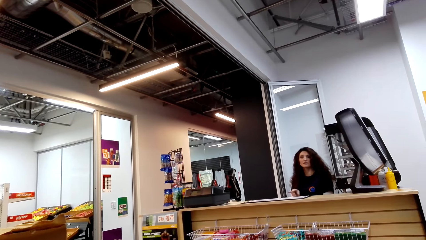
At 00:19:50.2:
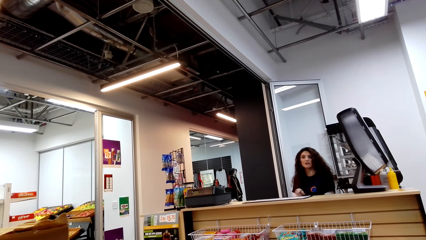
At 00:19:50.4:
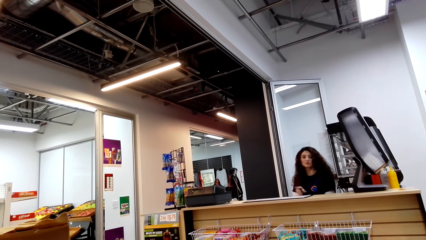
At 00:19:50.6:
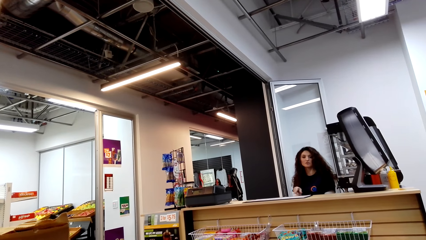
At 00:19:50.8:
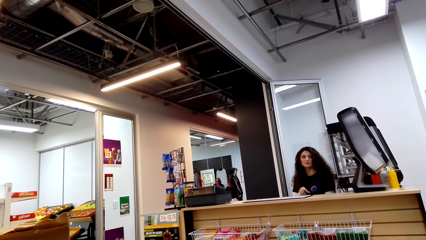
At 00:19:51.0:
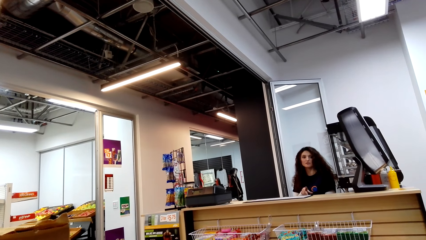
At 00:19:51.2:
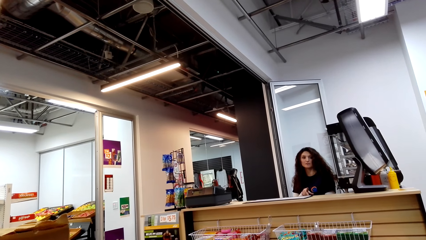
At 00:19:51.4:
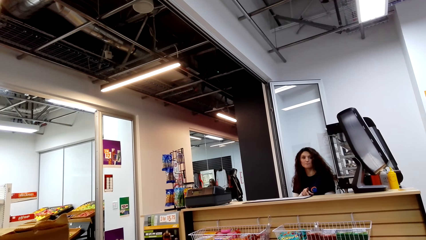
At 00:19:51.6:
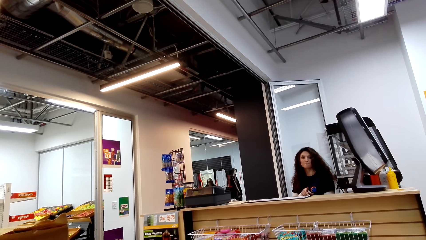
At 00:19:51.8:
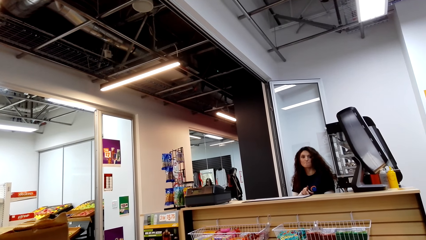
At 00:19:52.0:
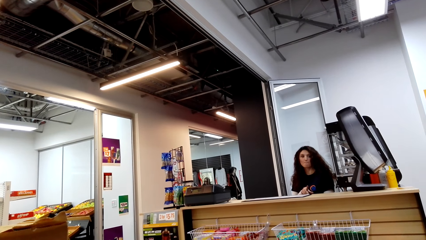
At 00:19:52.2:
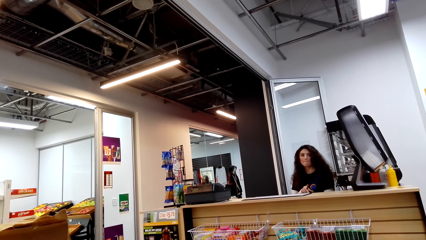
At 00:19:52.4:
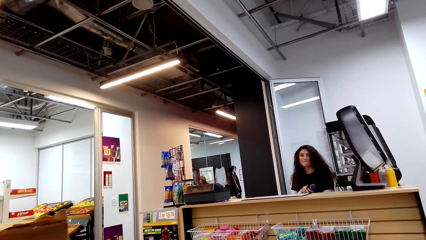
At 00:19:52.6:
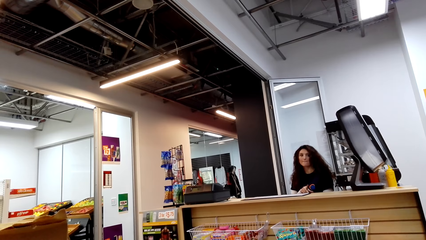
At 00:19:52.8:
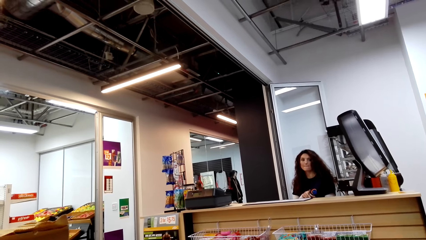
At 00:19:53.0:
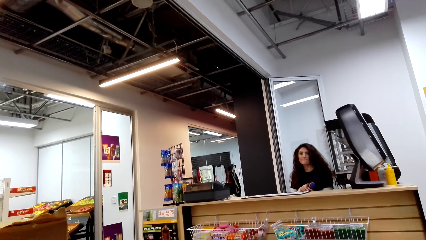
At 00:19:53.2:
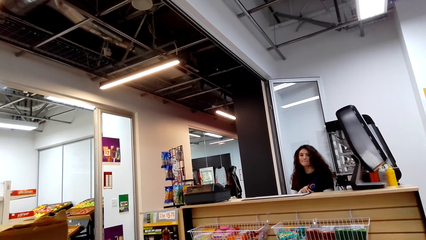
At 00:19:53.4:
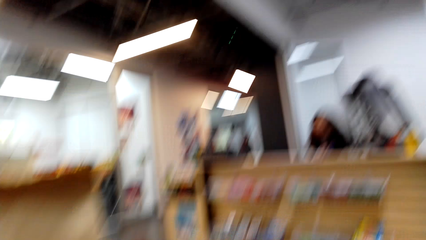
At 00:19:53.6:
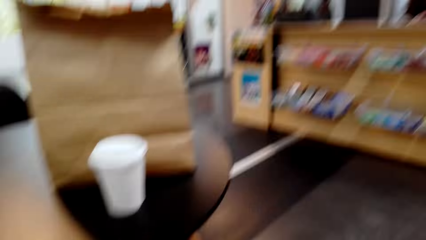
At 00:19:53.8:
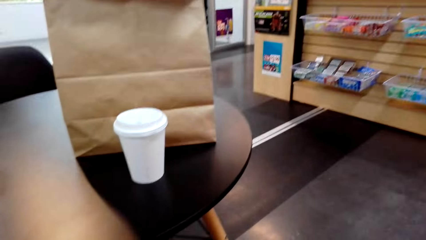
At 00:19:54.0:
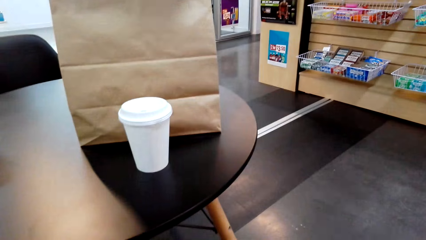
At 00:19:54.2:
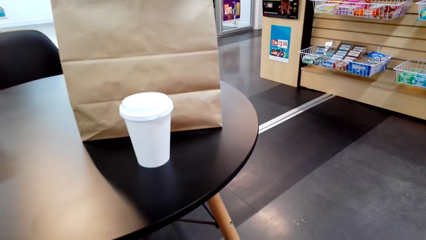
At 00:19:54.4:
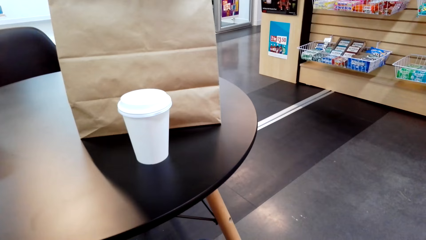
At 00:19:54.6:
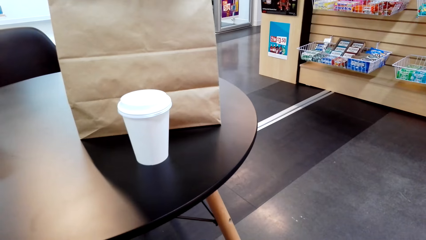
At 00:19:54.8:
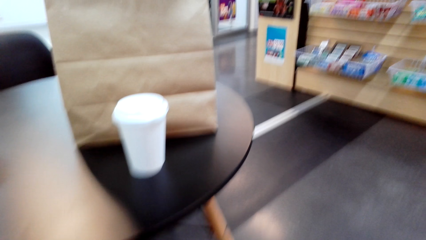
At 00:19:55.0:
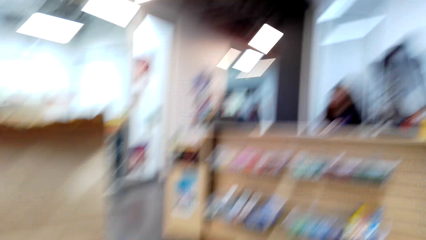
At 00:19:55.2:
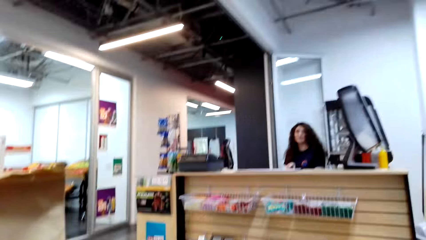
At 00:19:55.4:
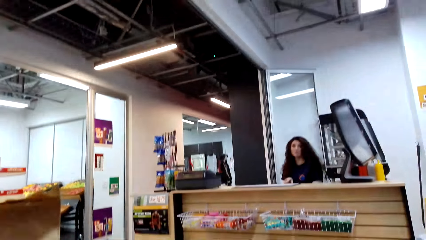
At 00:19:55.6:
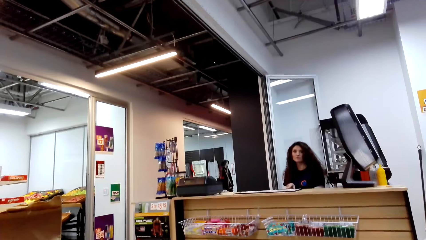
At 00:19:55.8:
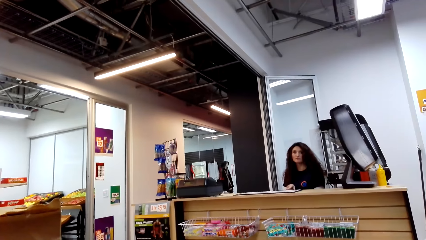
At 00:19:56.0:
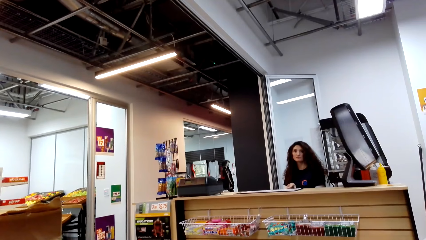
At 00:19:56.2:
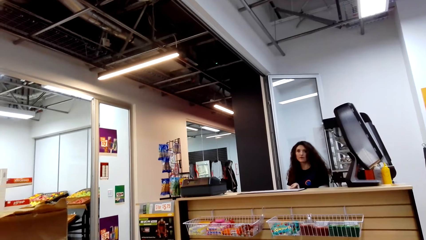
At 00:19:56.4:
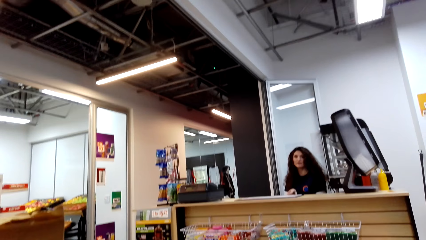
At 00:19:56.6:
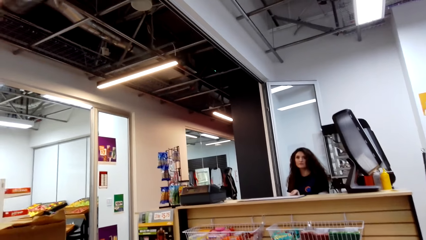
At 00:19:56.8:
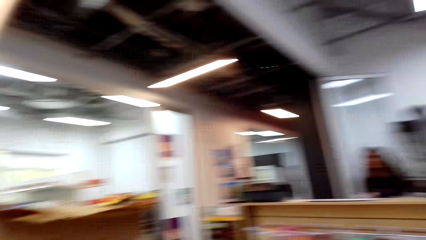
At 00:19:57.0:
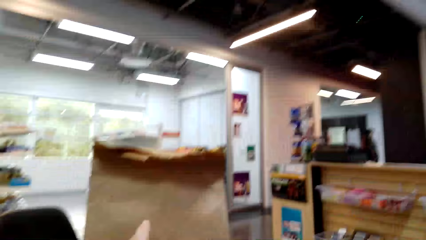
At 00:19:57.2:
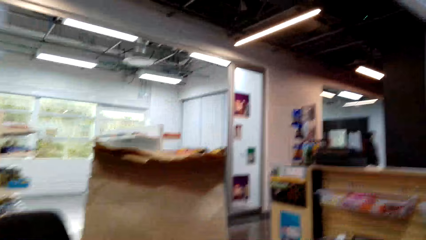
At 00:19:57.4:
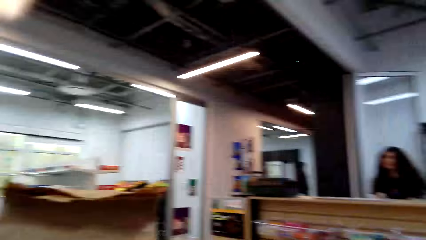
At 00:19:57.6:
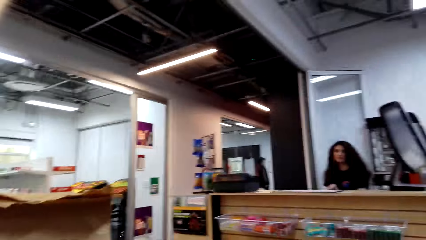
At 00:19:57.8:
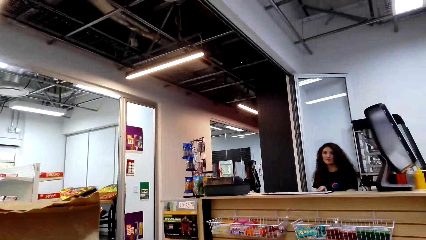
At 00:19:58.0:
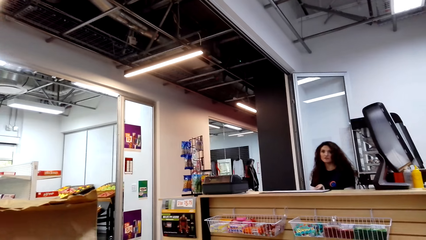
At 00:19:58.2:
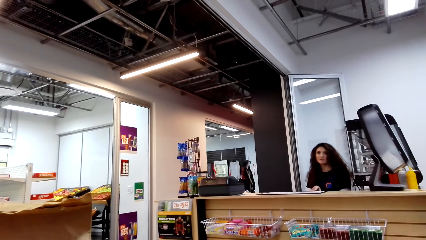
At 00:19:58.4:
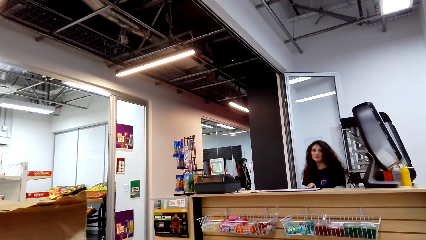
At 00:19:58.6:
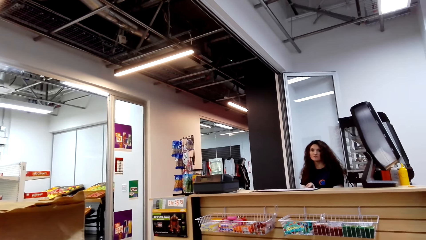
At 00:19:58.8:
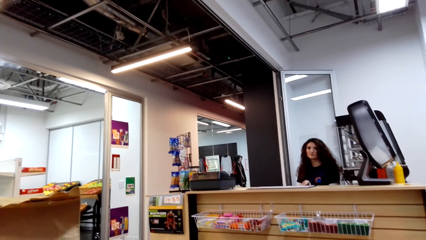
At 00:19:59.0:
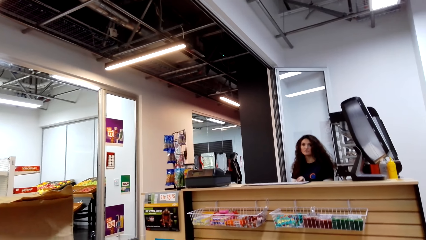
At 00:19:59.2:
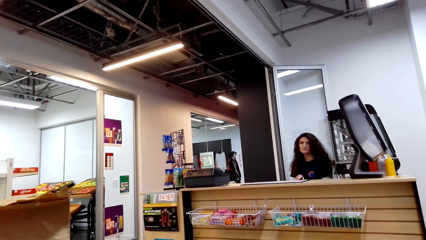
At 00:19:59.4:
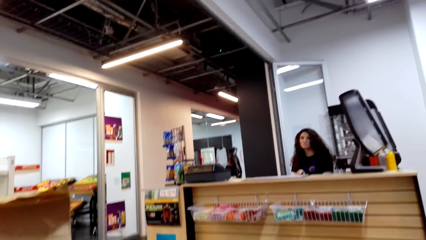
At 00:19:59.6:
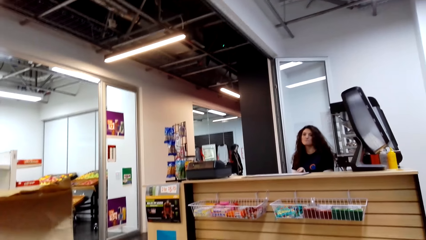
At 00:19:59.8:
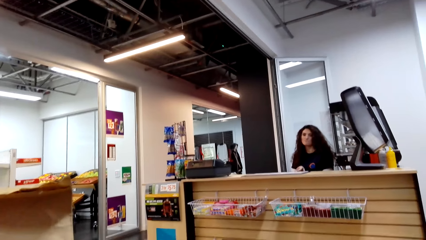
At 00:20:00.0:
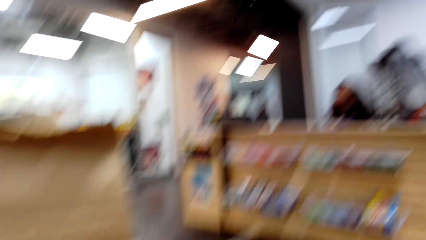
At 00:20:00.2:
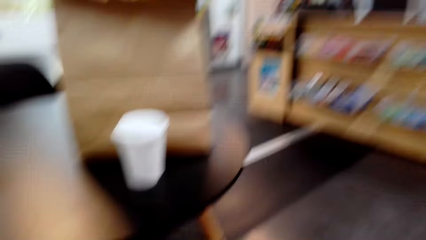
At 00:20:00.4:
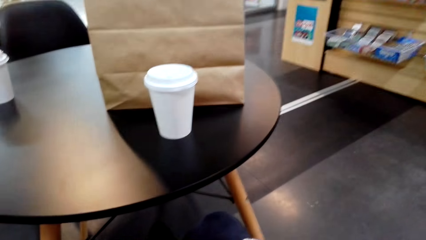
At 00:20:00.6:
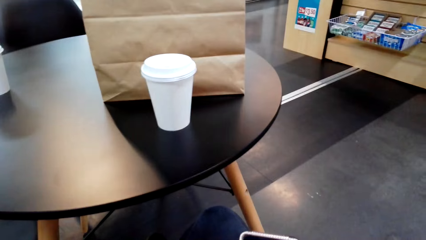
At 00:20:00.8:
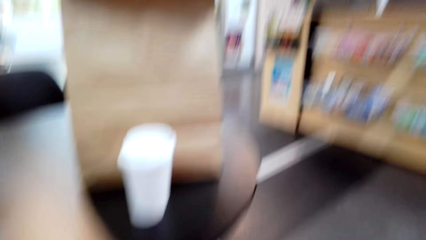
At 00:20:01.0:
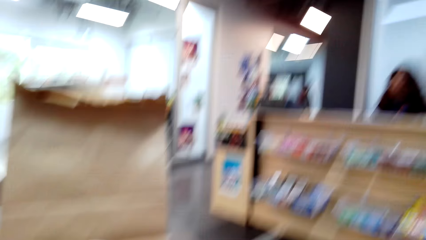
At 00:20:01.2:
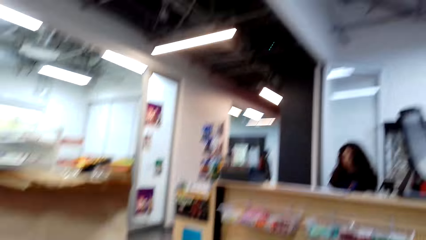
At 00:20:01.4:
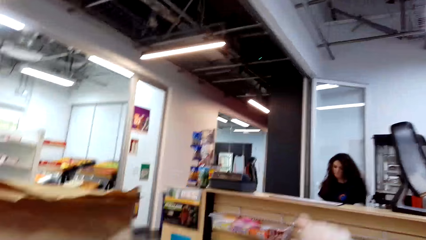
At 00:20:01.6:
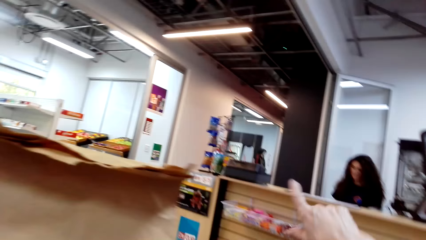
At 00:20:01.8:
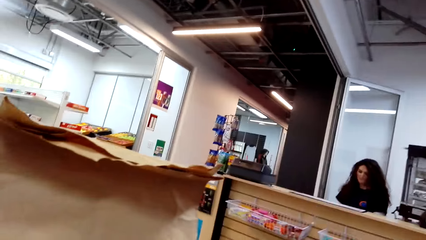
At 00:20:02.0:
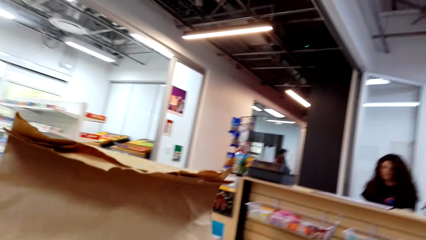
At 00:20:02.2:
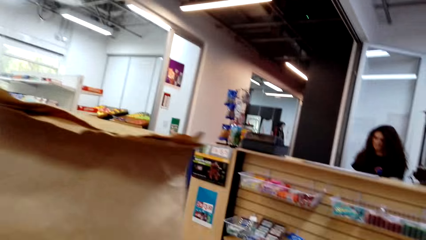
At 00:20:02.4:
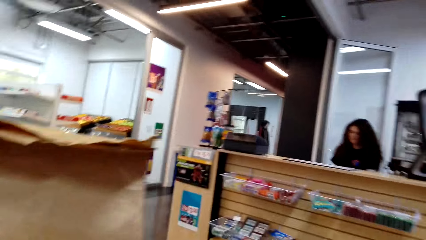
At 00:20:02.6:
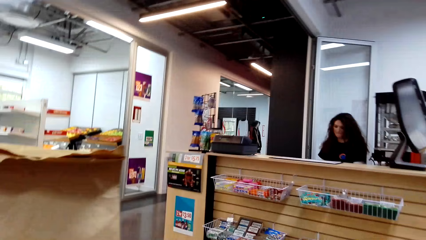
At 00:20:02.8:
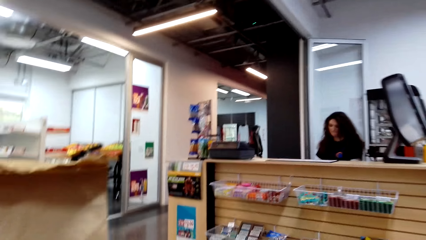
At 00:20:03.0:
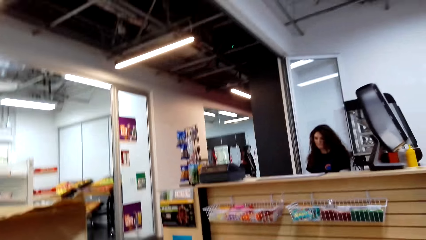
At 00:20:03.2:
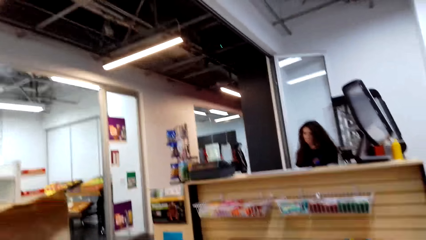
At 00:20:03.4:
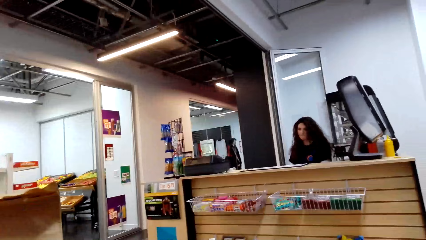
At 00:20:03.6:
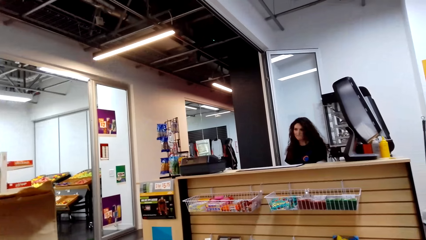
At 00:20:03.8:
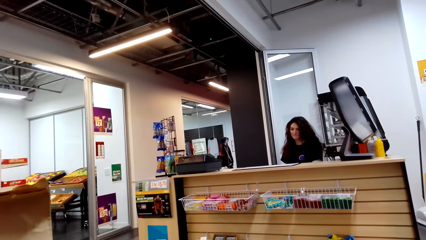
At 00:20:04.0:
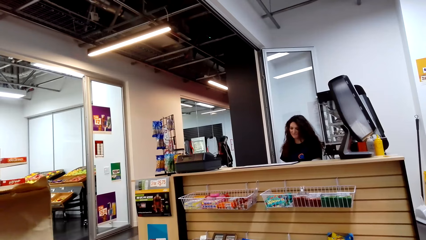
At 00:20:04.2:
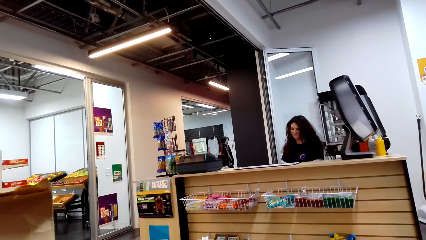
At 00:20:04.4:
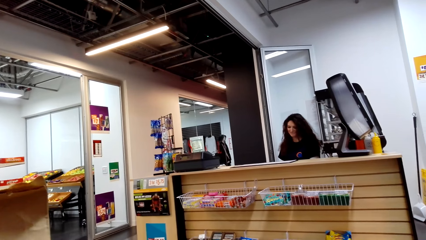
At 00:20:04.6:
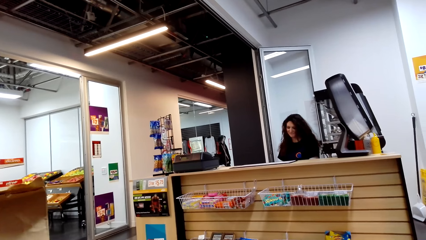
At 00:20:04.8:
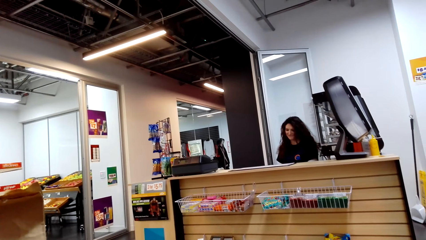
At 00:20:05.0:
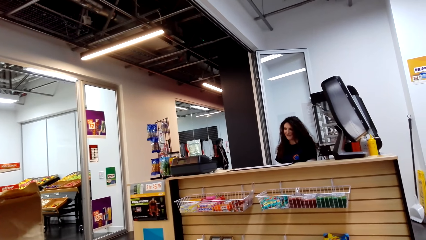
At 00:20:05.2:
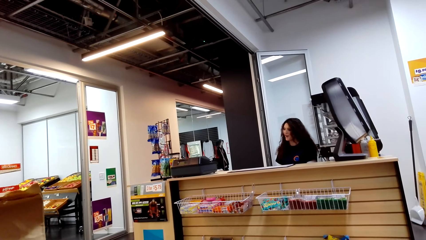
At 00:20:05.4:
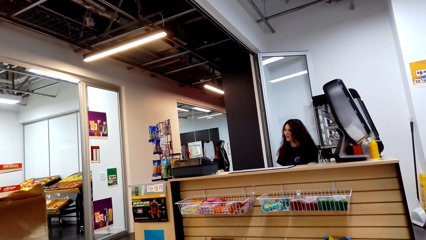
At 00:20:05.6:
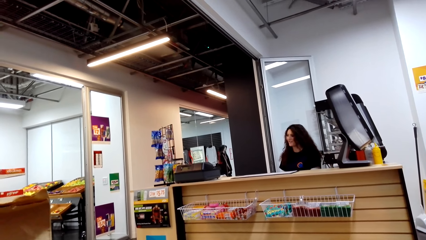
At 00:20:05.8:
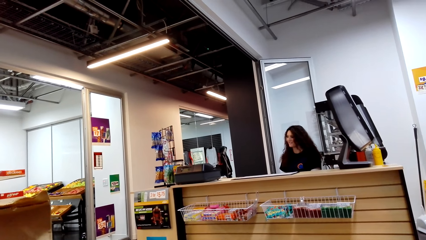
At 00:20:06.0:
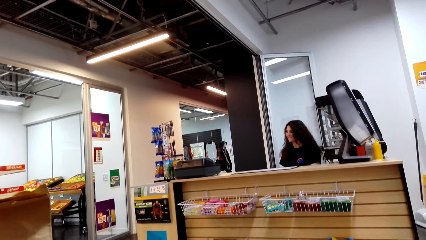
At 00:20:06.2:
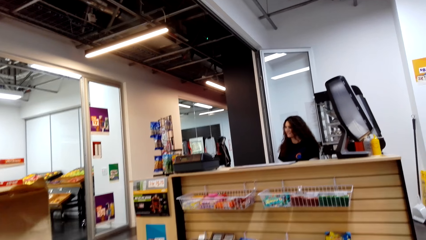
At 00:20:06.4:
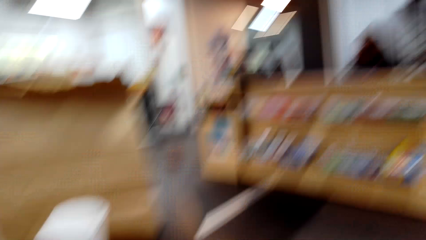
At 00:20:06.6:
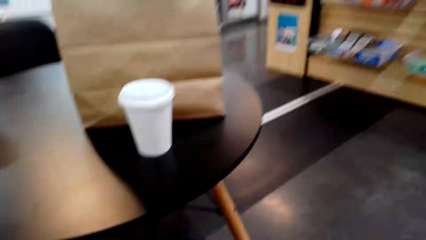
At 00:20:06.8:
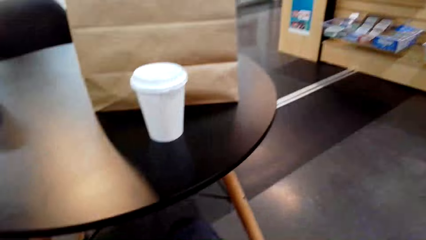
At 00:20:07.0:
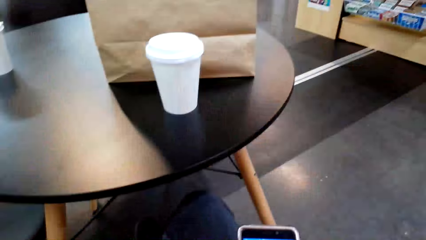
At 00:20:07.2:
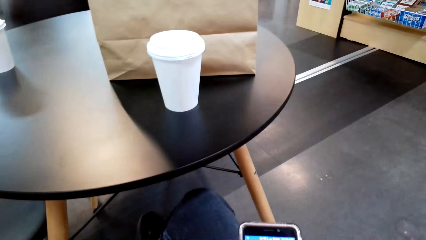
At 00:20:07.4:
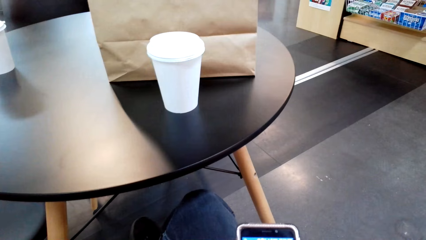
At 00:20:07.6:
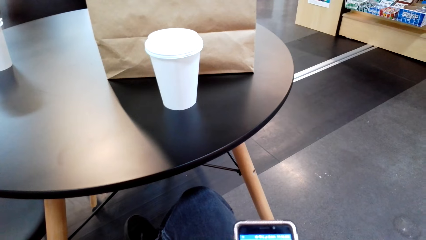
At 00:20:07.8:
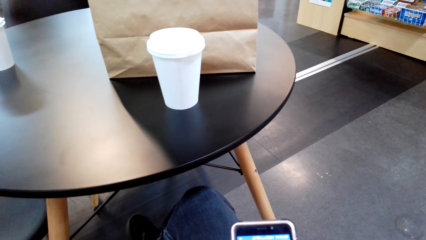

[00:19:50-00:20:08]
A woman moves the hand. The camera wearer looks around. They stretch the hand. They look around.
